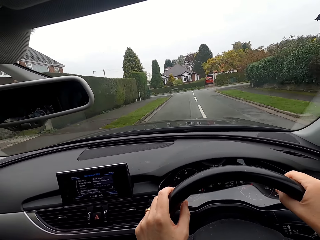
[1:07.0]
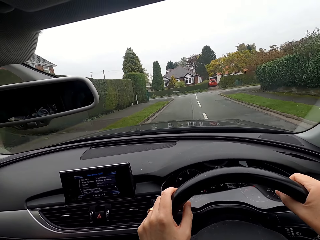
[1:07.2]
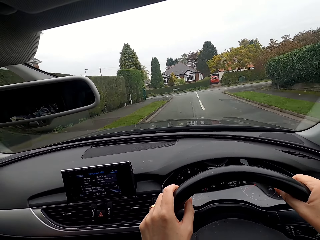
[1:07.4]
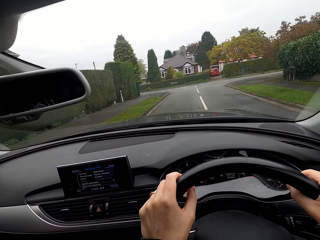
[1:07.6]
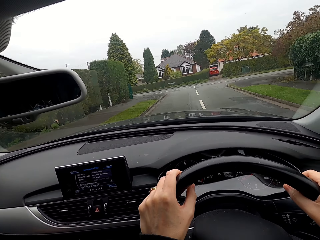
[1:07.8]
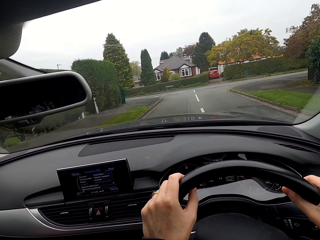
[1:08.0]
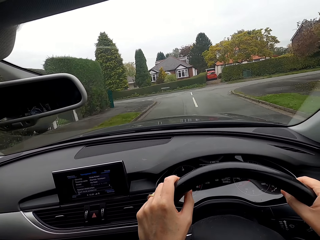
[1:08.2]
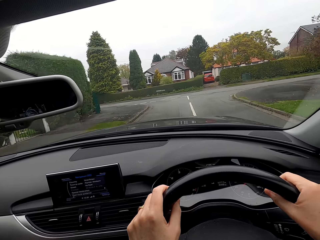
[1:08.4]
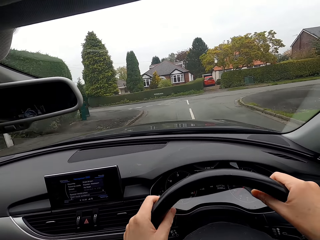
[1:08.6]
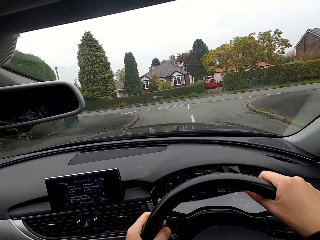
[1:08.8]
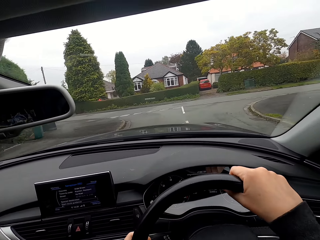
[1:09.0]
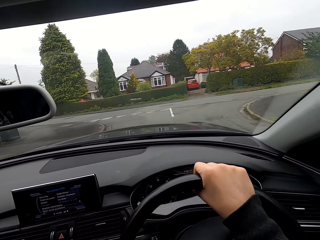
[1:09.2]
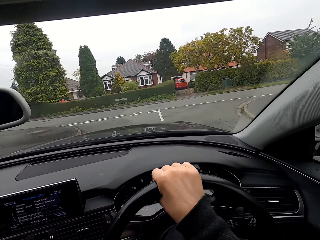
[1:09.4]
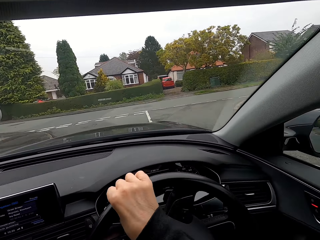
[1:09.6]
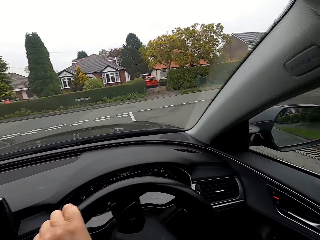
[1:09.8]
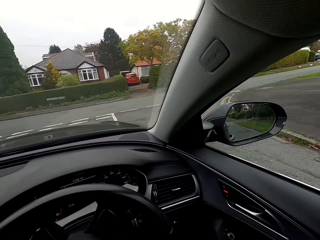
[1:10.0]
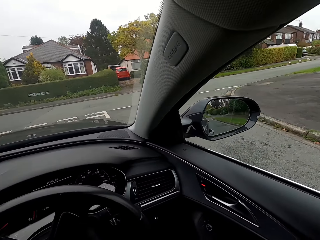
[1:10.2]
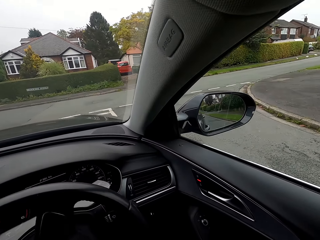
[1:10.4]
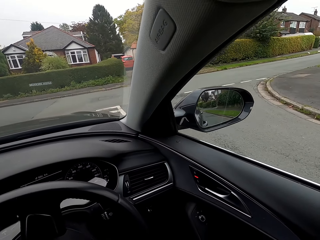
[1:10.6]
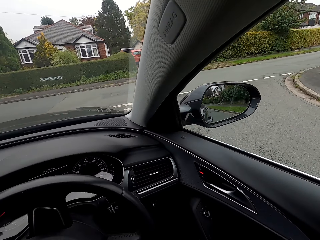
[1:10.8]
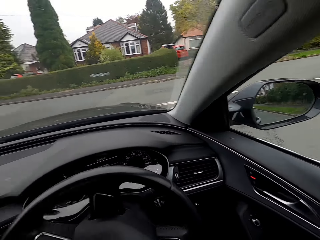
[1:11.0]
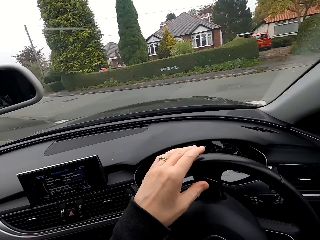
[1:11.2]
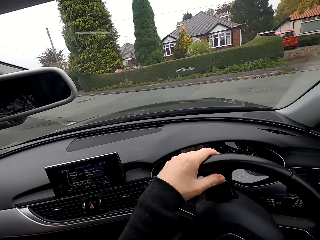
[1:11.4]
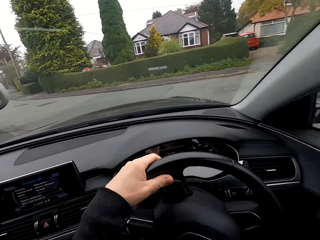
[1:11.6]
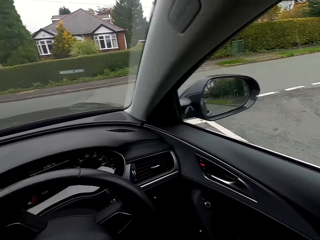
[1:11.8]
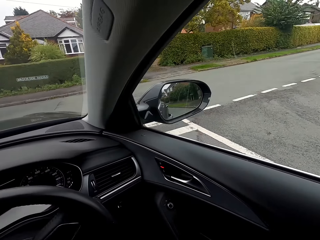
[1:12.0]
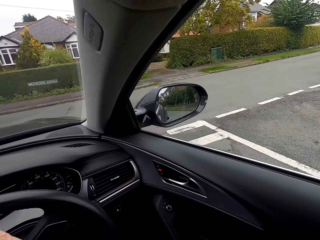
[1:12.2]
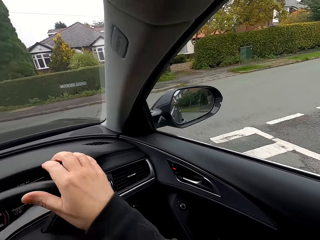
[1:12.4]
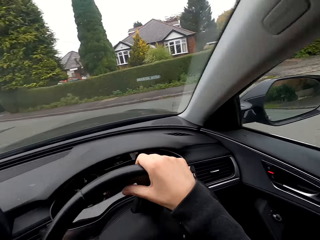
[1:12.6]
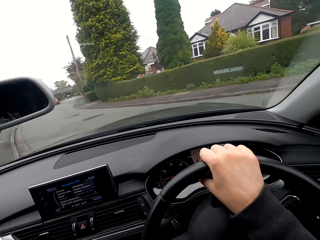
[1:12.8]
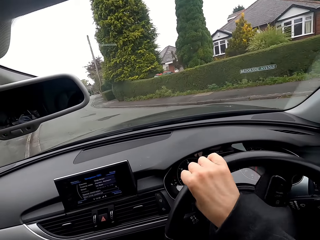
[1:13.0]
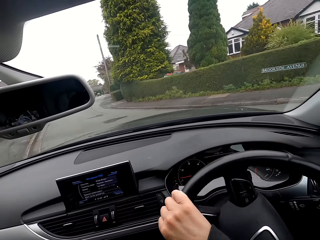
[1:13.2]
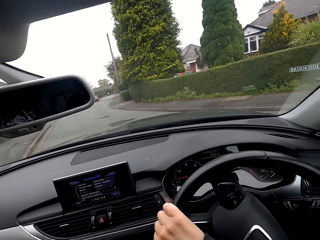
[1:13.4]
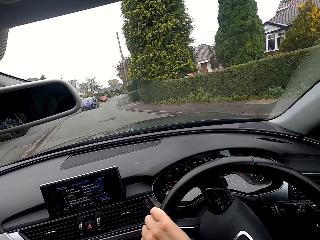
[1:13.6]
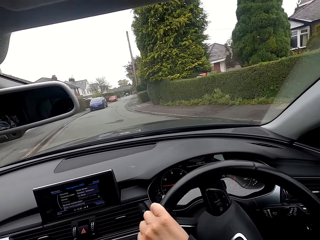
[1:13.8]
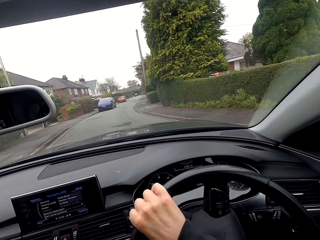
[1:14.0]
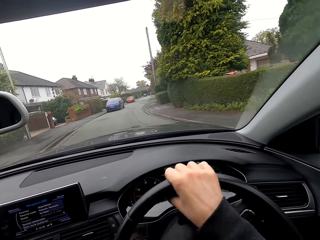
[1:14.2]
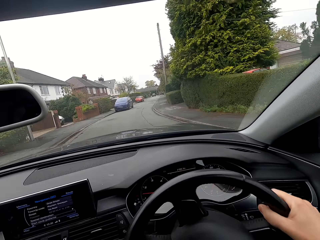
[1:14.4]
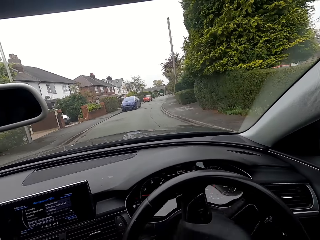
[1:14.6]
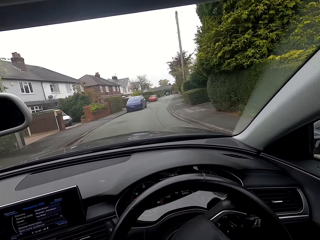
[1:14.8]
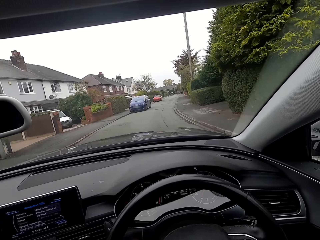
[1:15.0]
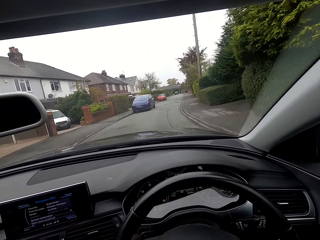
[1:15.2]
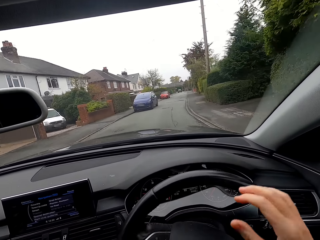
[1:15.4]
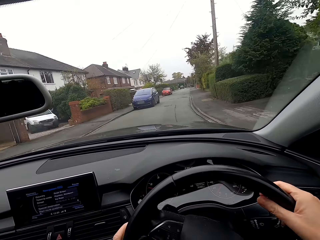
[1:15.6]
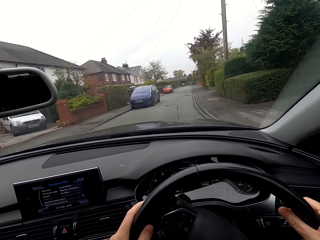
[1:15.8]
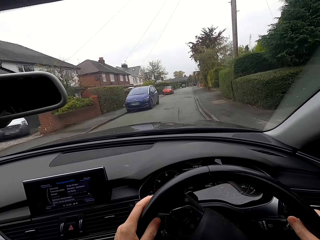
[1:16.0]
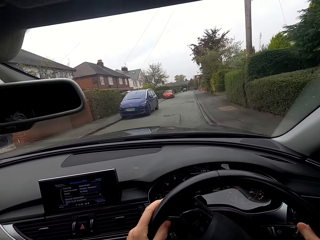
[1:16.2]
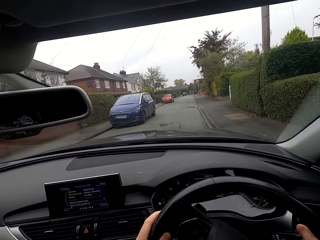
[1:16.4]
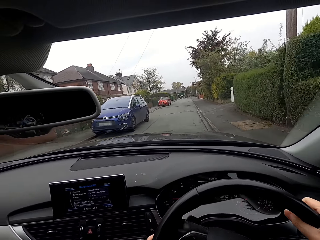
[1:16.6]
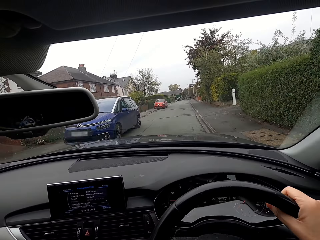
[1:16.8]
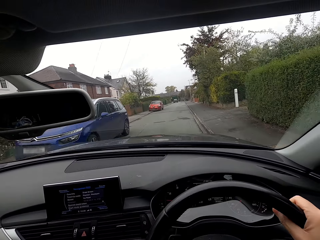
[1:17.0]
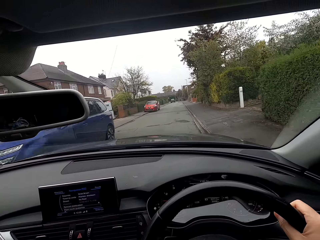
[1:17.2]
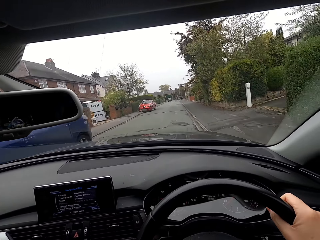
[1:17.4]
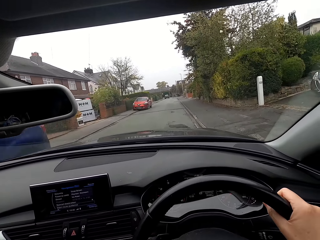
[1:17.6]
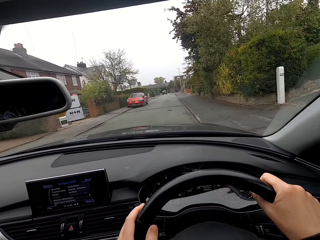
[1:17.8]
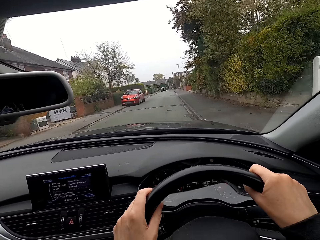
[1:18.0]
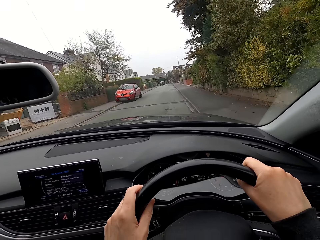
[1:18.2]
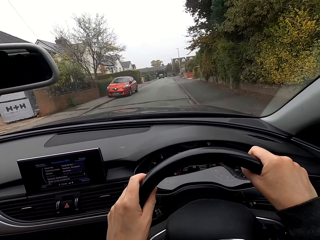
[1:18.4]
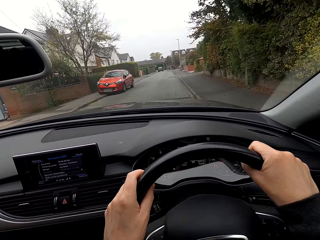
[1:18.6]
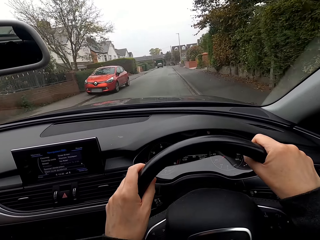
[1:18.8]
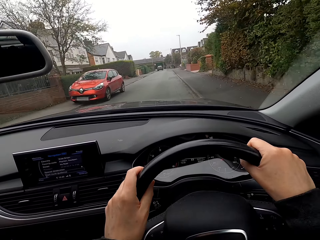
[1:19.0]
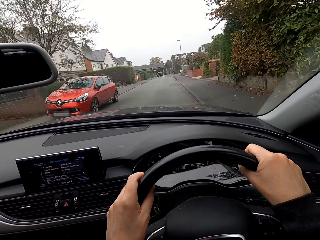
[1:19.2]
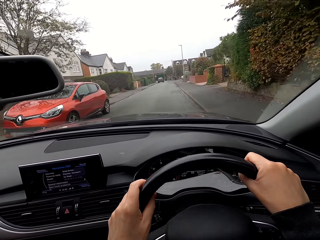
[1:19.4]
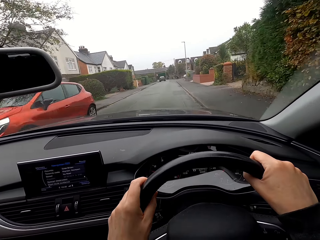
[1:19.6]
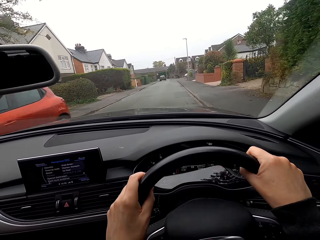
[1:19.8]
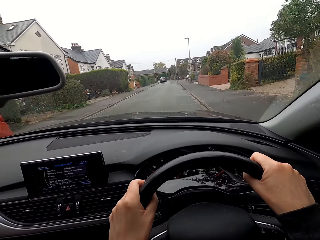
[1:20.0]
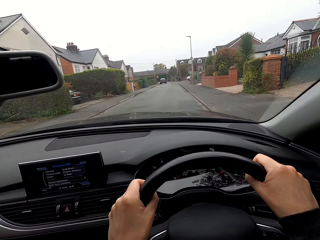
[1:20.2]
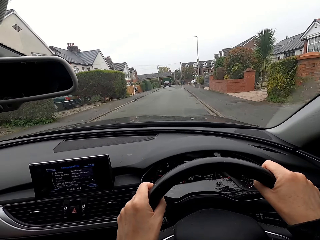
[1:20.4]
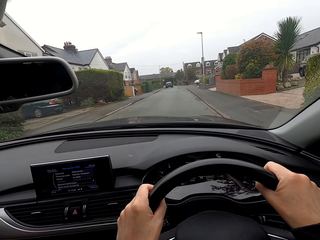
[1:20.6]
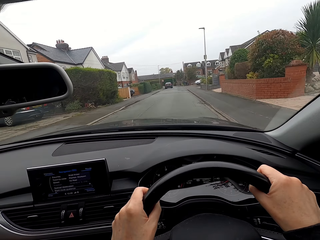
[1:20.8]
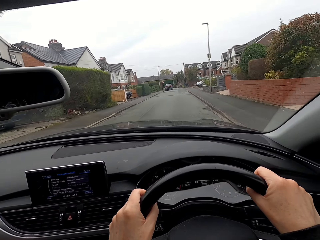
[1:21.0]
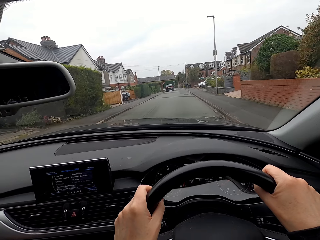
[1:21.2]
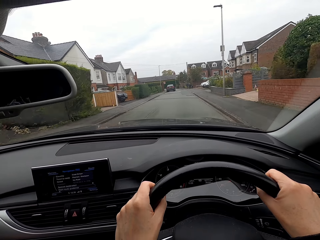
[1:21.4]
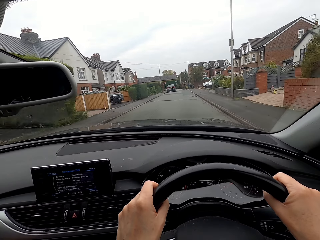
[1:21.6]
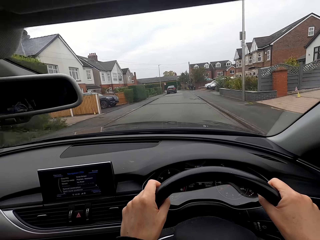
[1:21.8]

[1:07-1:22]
The camera wearer turns the steering. They look sideways. They drive the car.

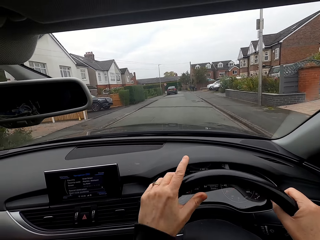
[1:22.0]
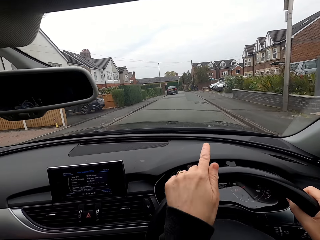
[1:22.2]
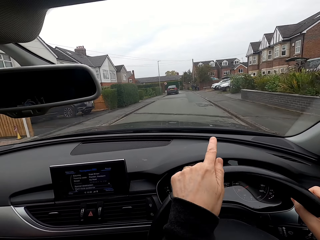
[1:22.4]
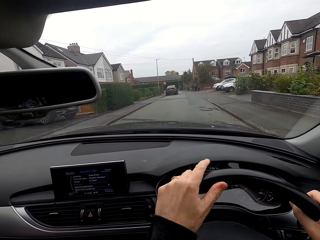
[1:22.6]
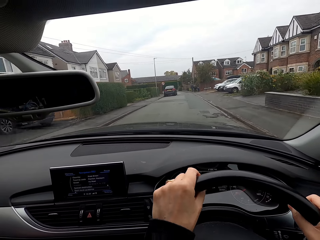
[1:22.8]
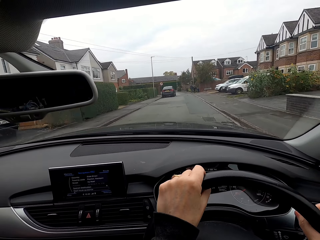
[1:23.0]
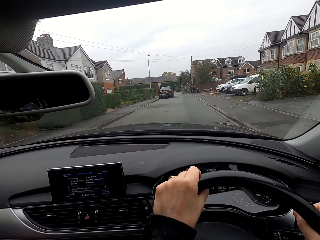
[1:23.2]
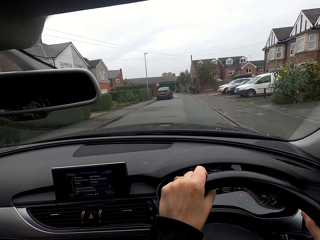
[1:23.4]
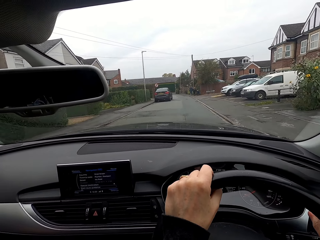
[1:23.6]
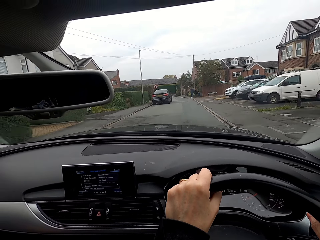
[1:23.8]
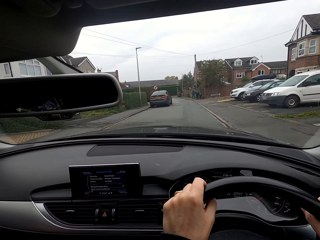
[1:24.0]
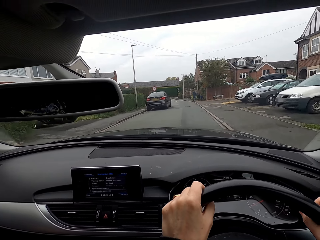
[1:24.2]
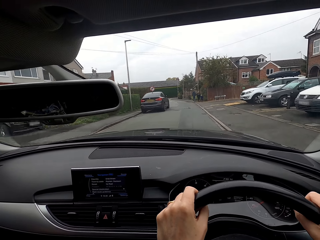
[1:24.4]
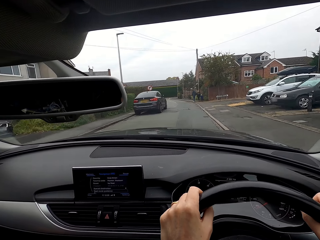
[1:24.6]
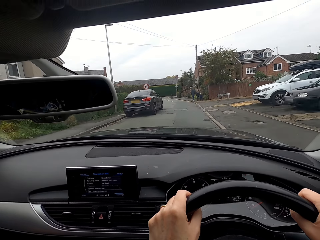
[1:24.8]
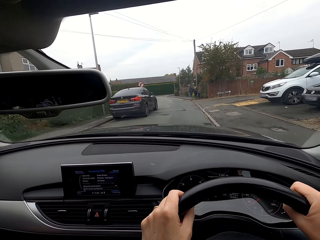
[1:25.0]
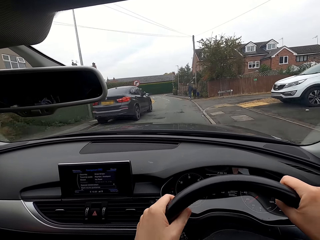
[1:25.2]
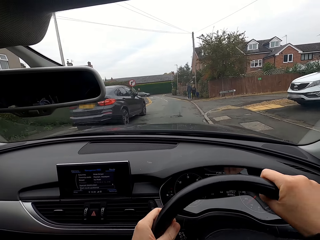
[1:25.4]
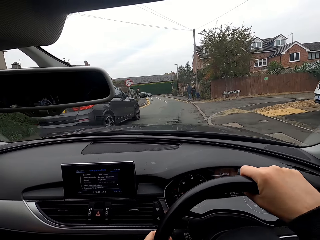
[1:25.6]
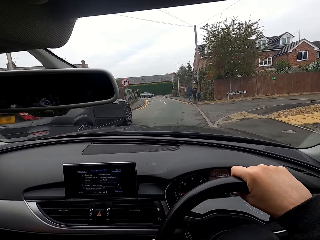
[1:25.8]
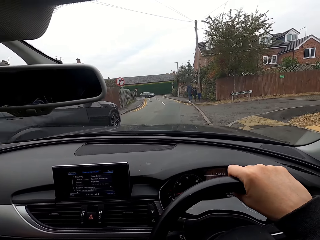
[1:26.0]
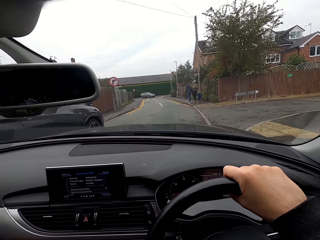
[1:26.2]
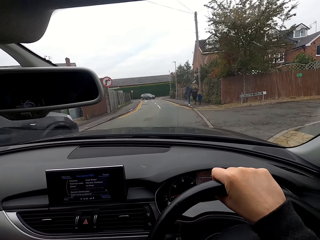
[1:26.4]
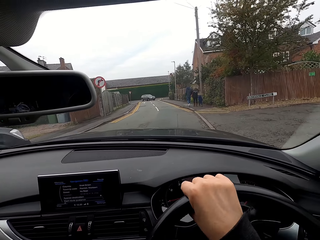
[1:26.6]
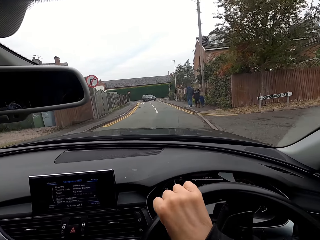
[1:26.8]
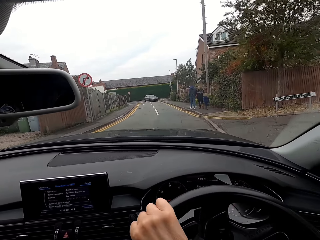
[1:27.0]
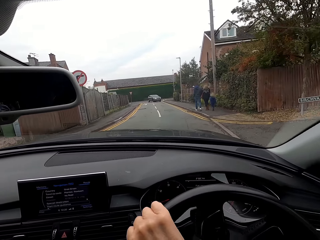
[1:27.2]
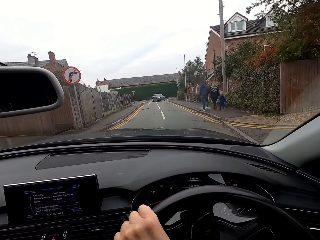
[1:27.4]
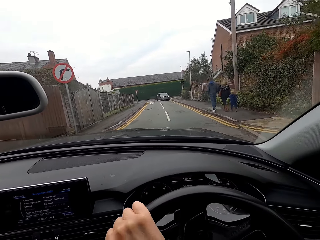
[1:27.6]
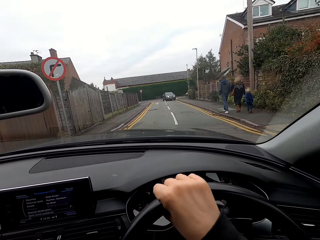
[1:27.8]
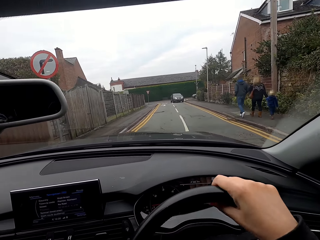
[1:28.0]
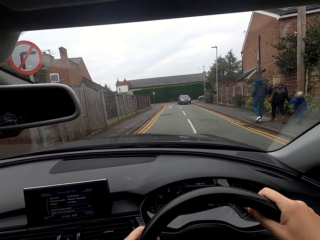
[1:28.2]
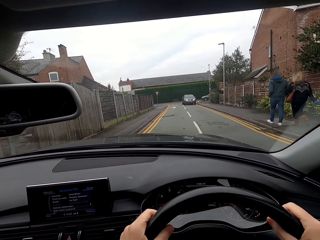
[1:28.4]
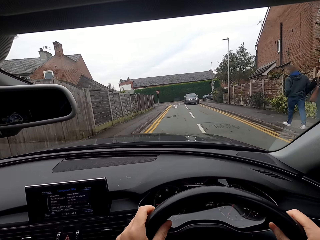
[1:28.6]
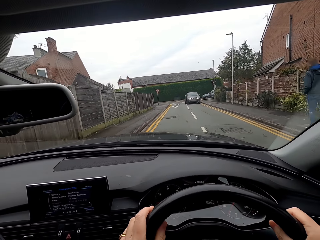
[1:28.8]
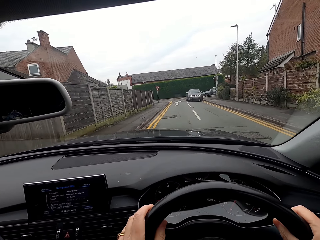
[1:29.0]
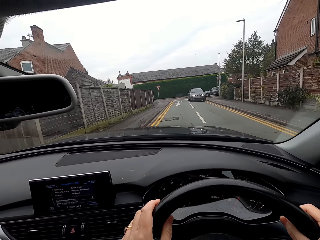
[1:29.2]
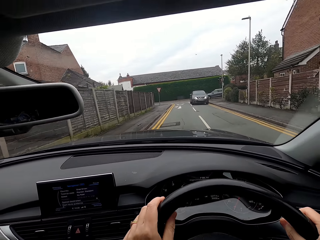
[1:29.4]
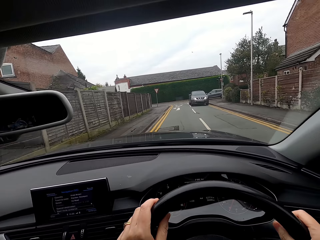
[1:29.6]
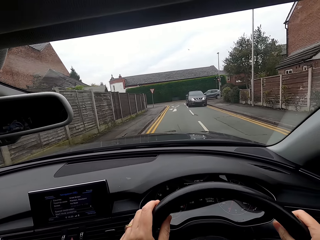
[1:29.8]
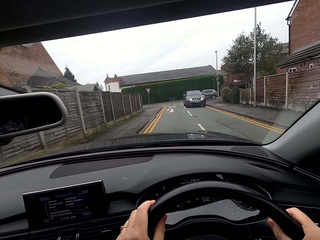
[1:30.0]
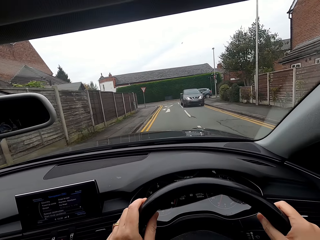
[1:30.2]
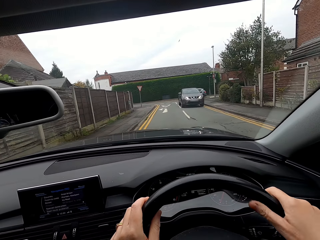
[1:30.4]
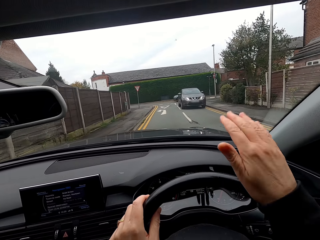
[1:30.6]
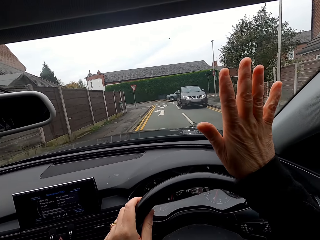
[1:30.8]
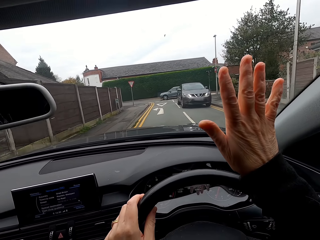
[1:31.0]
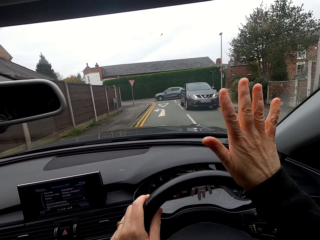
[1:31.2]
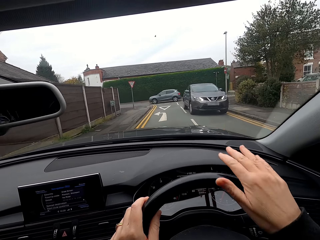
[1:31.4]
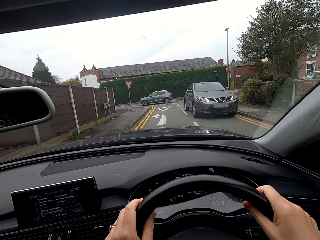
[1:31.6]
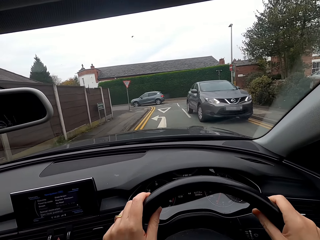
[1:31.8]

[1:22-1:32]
The camera wearer raises their right hand.
